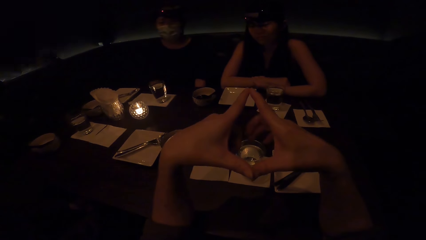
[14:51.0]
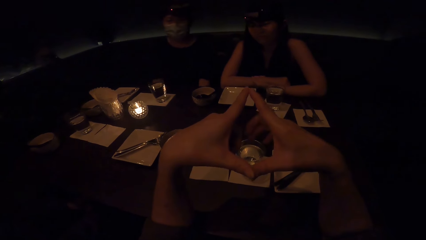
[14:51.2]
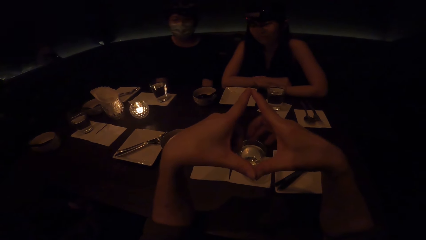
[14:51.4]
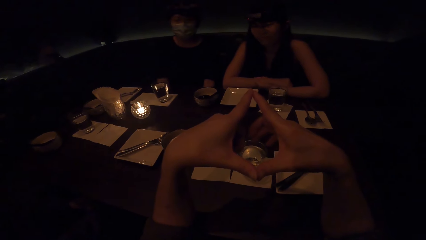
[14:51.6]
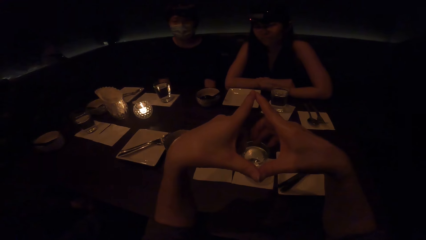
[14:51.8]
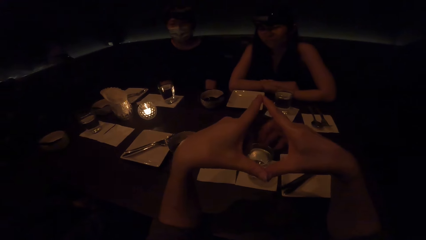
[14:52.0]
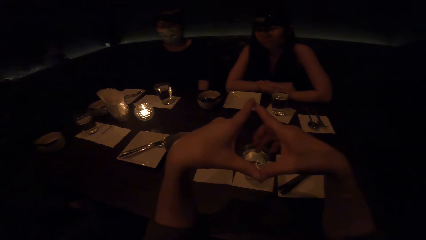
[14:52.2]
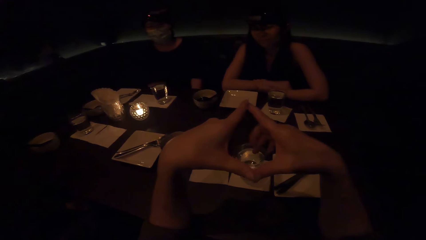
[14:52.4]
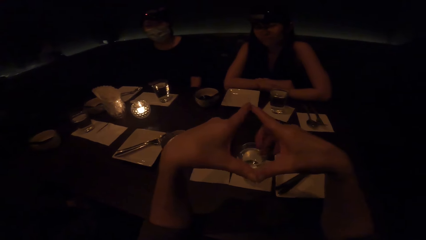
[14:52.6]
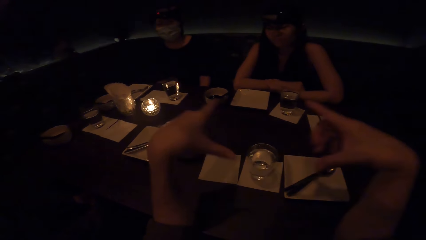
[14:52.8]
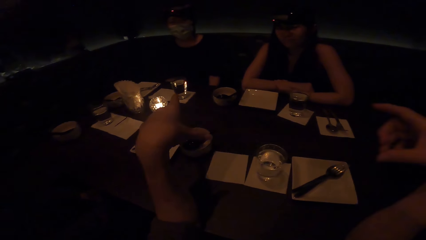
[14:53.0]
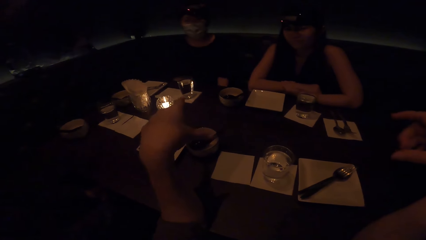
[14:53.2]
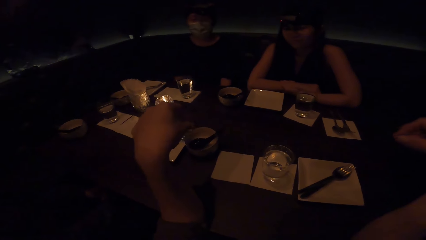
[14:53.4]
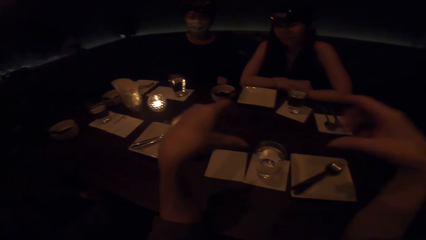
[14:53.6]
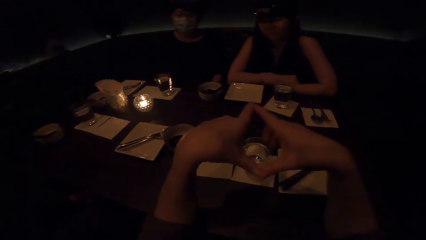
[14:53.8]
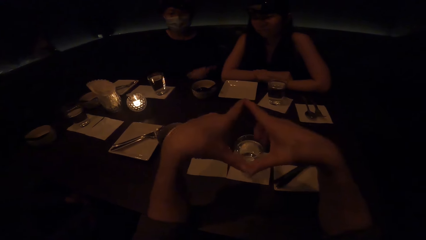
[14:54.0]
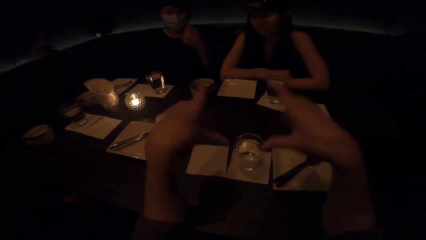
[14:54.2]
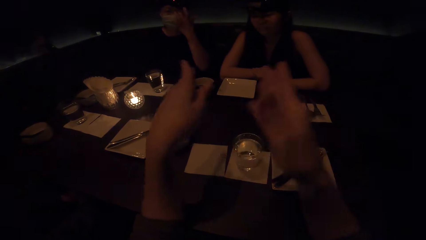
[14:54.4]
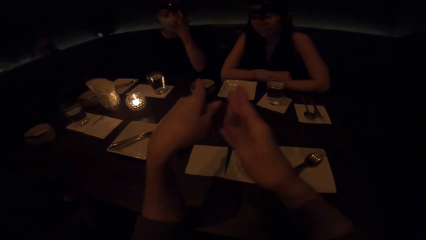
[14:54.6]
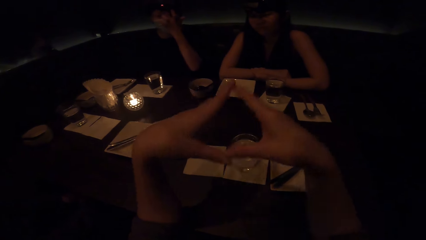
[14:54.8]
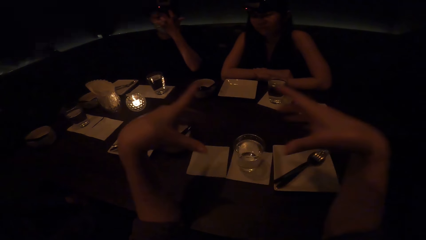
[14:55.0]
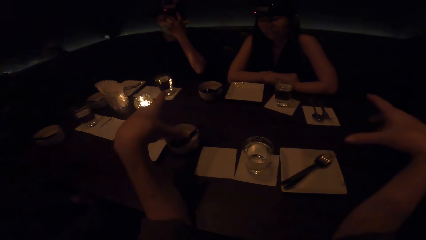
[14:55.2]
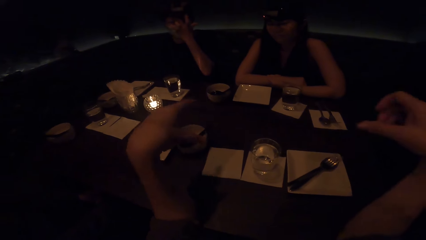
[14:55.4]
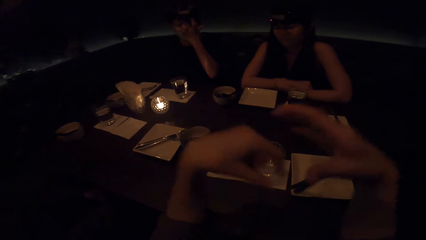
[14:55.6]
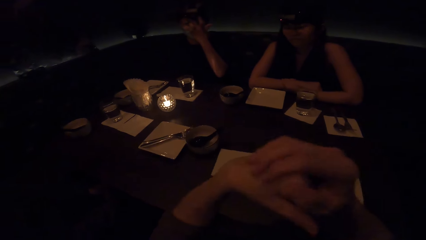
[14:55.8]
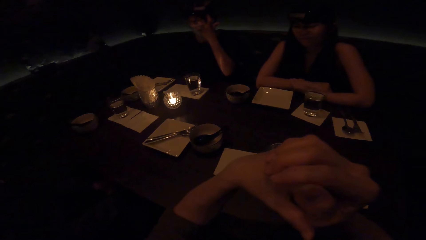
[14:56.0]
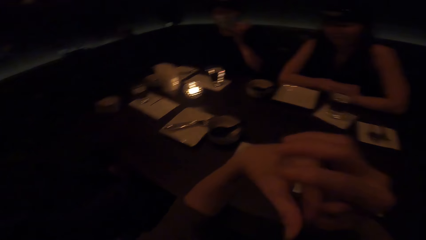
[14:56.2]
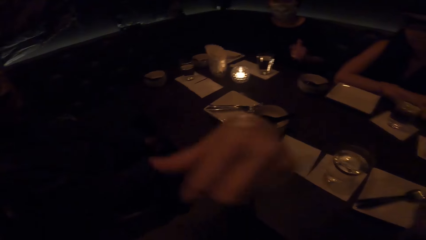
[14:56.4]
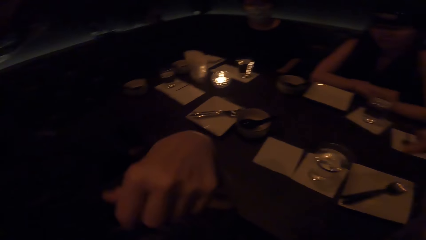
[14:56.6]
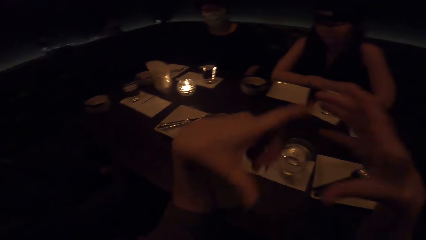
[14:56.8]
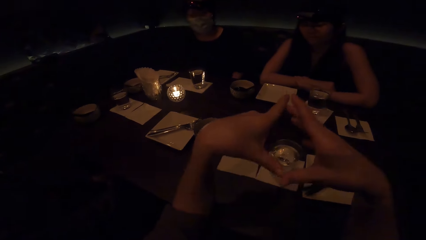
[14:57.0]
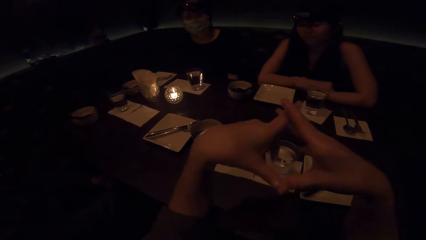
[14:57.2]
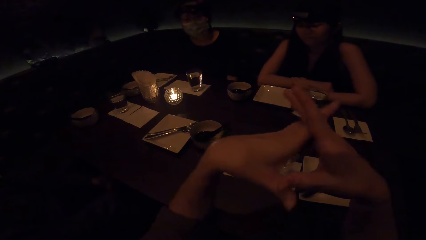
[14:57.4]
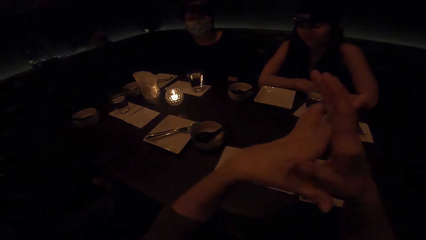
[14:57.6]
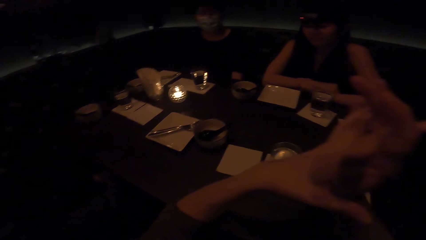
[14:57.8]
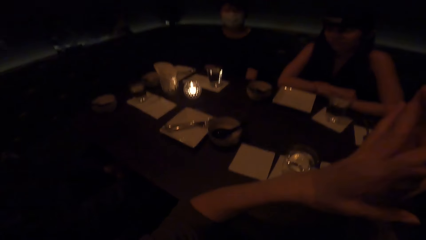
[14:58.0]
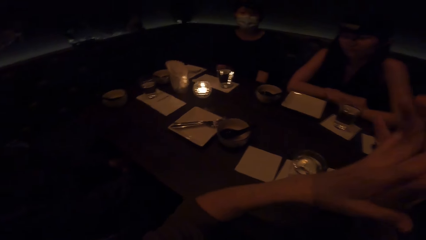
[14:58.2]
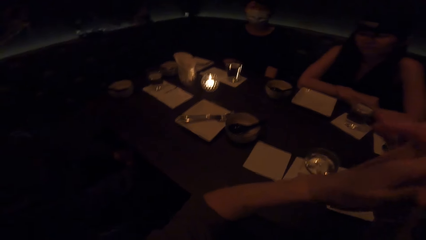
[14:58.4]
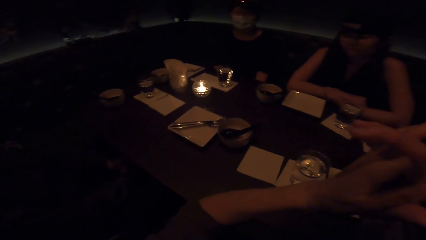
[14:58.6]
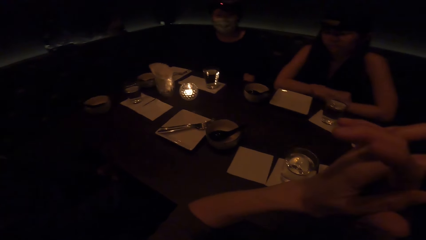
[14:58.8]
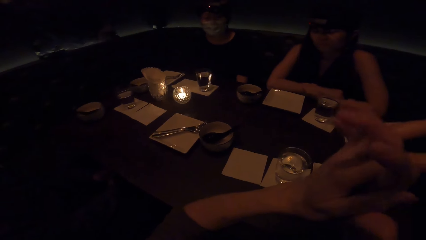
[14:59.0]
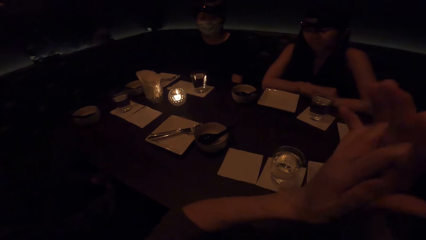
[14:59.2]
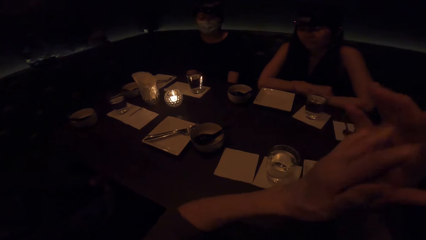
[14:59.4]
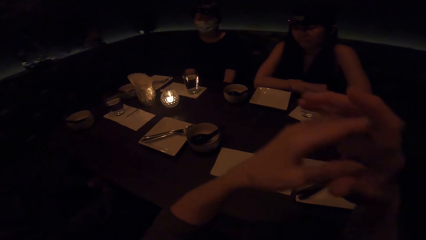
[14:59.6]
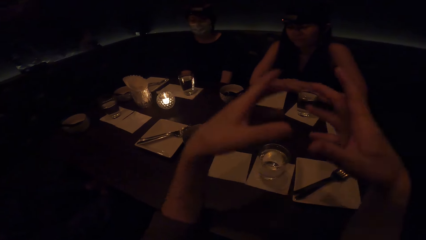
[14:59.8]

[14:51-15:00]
The camera wearer moves her hands.

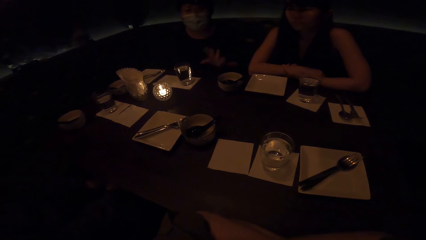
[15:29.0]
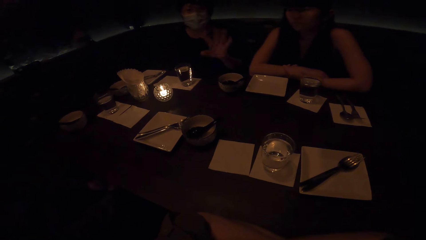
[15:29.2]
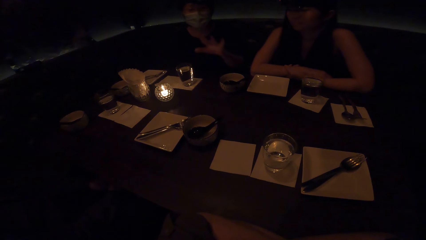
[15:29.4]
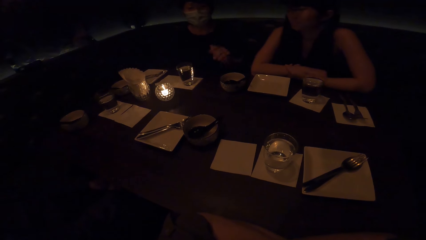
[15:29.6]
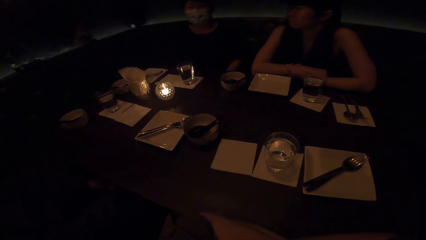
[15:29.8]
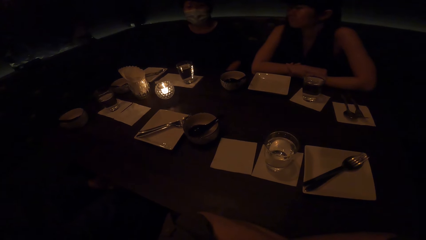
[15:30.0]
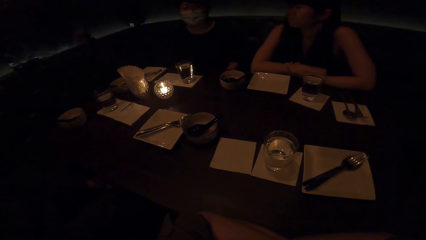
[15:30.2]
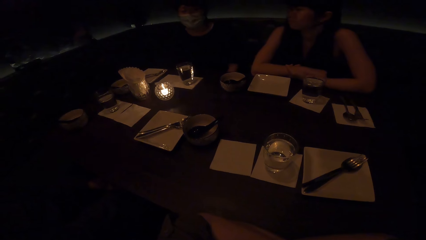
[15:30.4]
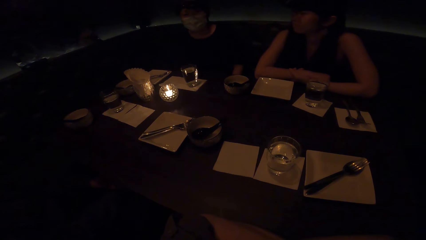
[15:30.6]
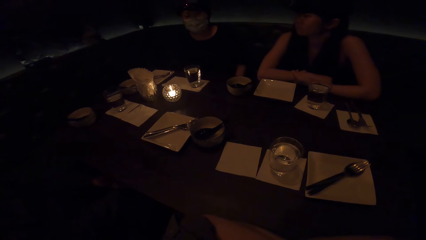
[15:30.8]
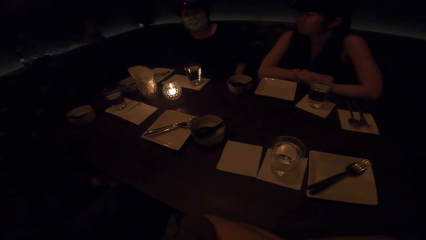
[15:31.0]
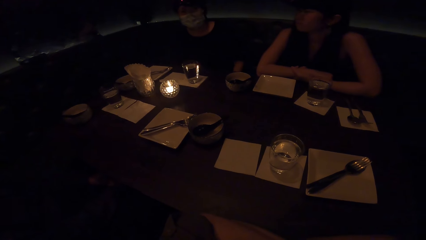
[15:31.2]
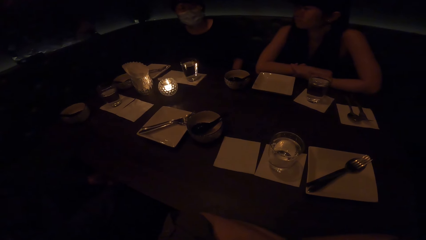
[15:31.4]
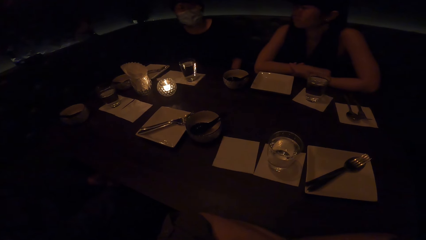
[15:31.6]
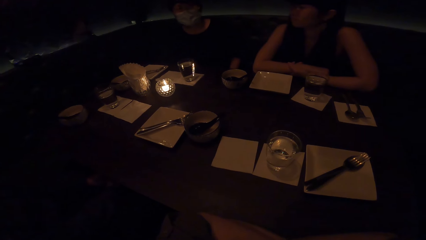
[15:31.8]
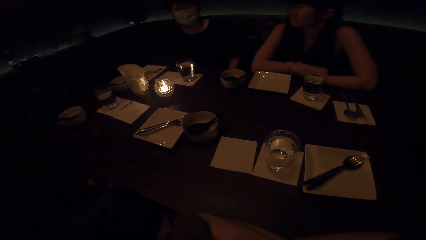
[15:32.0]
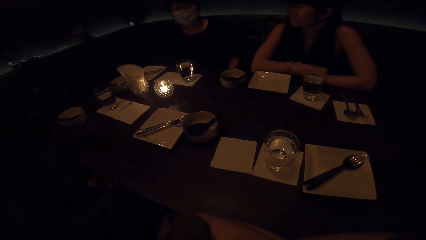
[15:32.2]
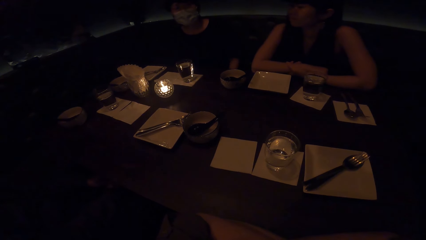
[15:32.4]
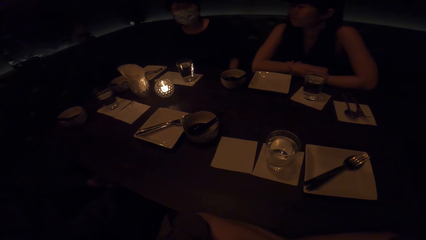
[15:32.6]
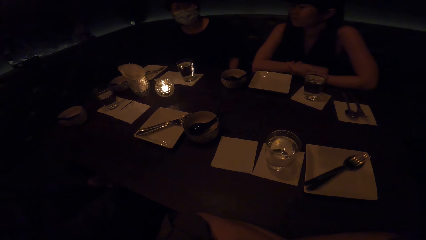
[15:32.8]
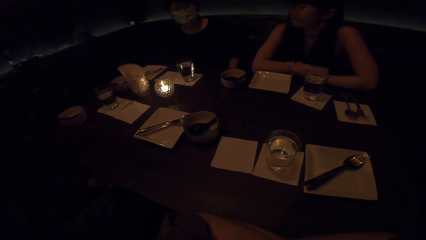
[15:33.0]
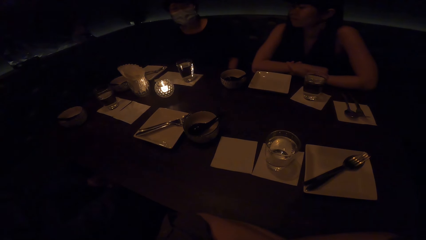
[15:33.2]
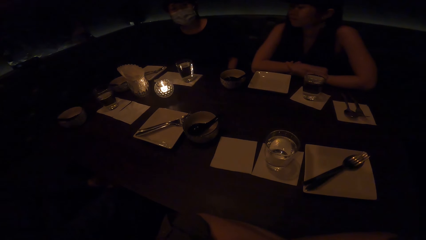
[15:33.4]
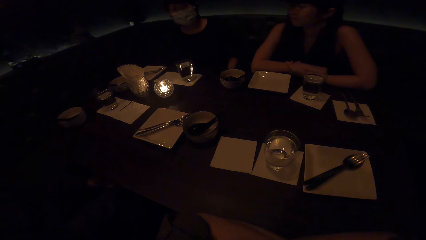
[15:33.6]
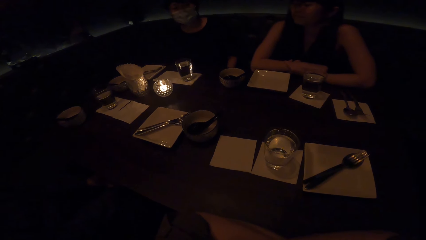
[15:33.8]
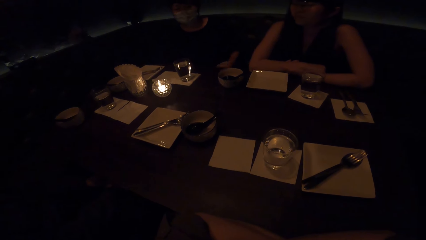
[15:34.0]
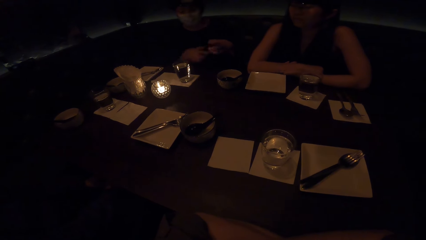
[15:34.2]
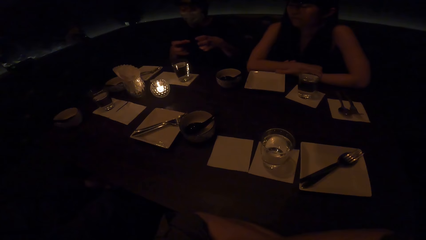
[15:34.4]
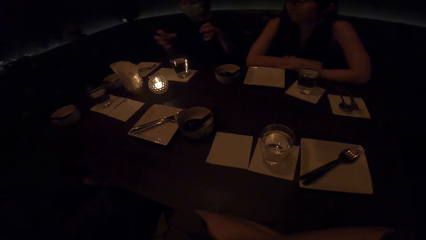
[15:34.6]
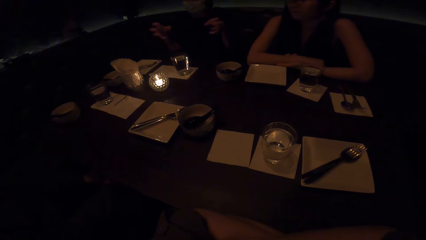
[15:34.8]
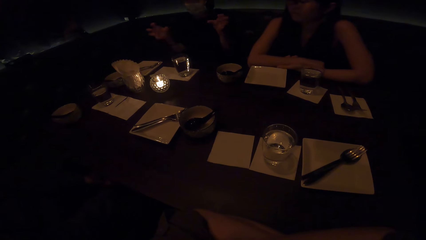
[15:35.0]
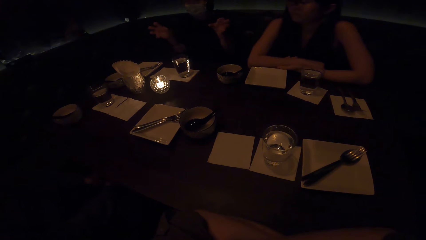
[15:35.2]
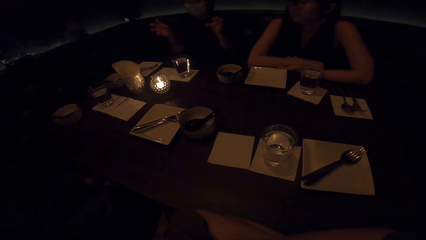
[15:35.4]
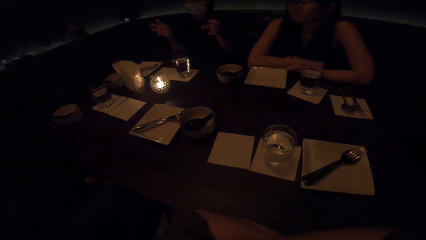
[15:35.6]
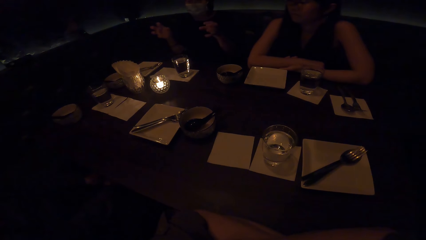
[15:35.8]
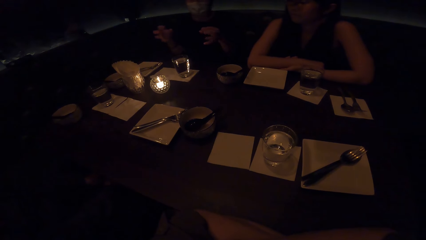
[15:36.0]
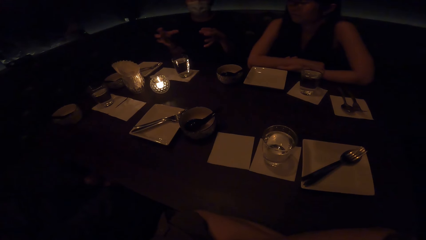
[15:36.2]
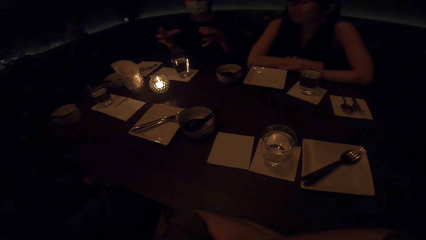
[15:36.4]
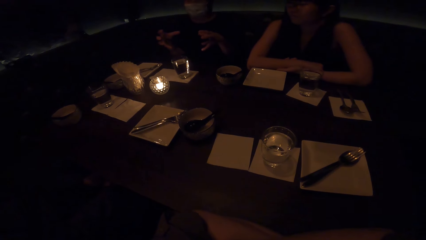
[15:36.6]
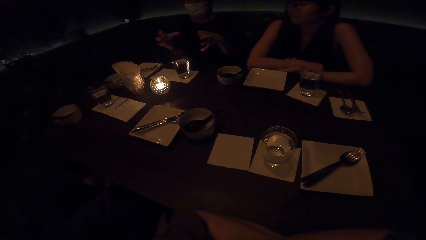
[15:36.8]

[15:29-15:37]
The camera wearer converses with a woman.
